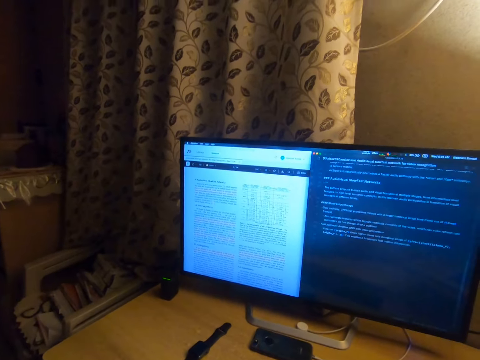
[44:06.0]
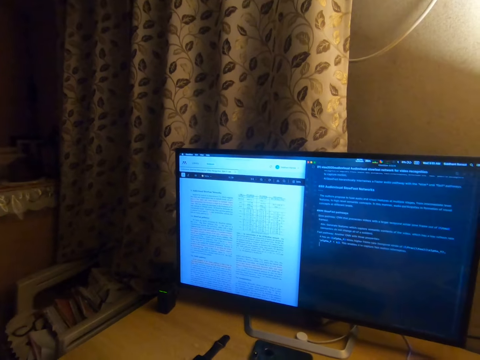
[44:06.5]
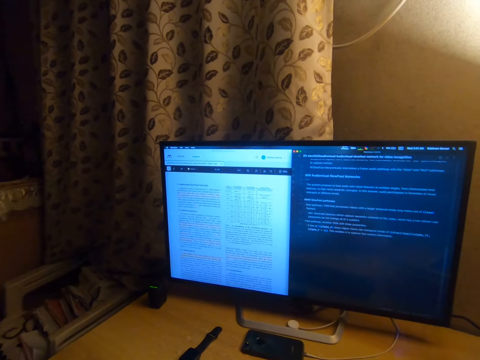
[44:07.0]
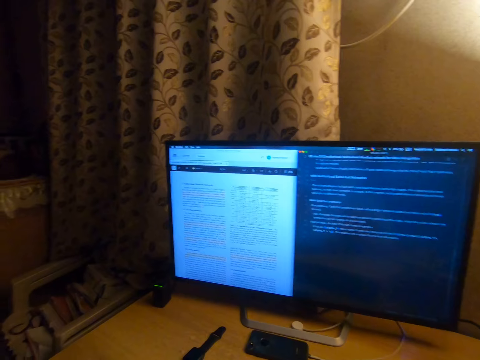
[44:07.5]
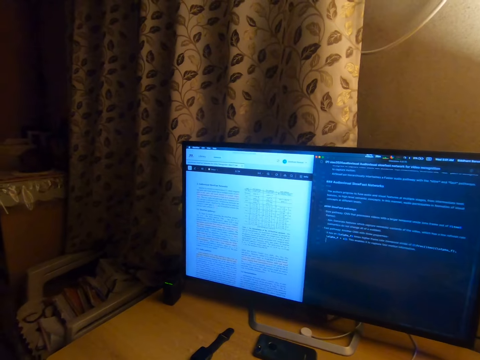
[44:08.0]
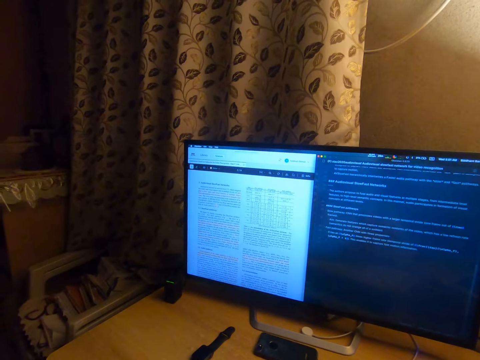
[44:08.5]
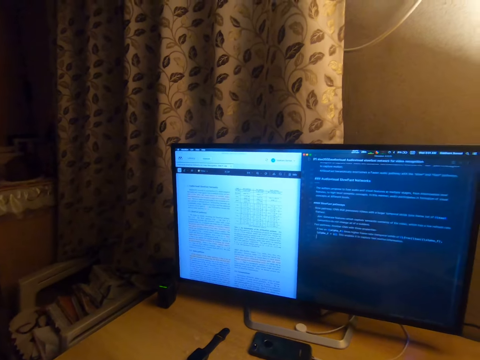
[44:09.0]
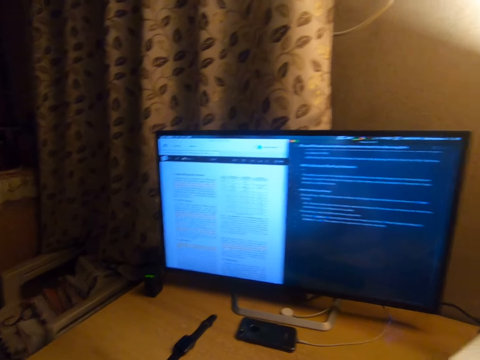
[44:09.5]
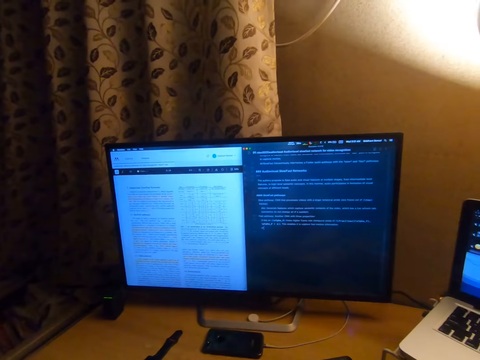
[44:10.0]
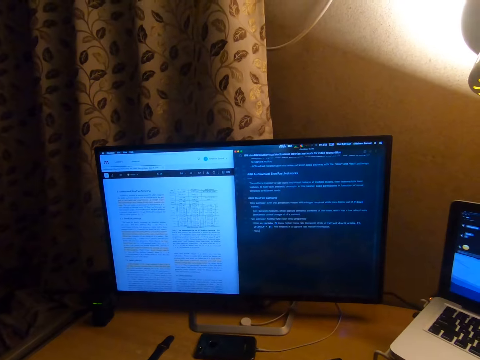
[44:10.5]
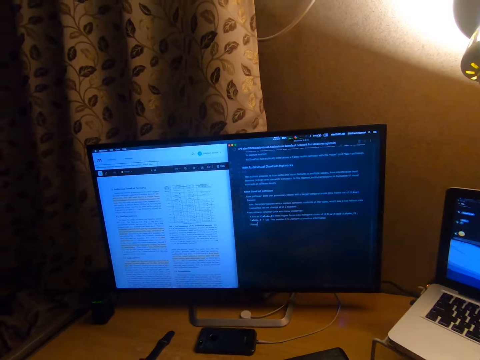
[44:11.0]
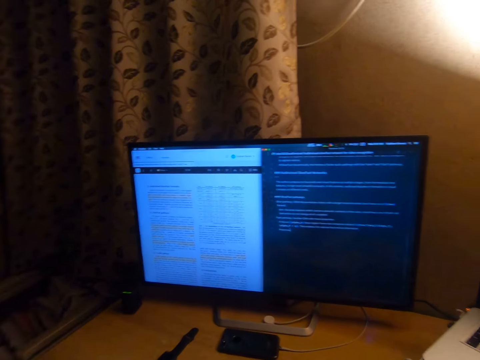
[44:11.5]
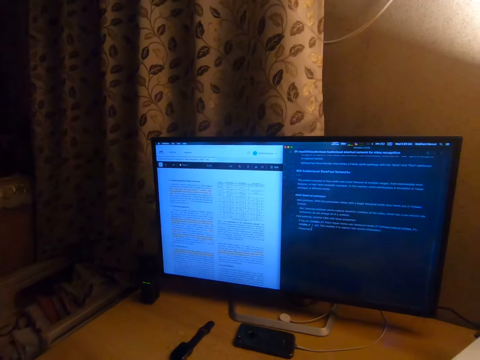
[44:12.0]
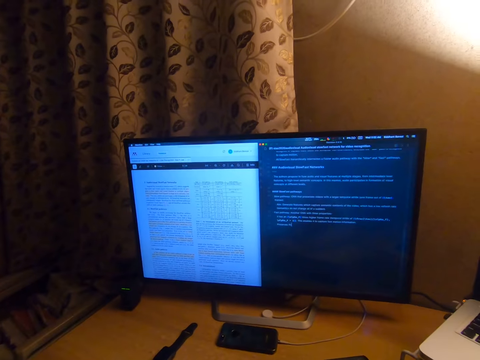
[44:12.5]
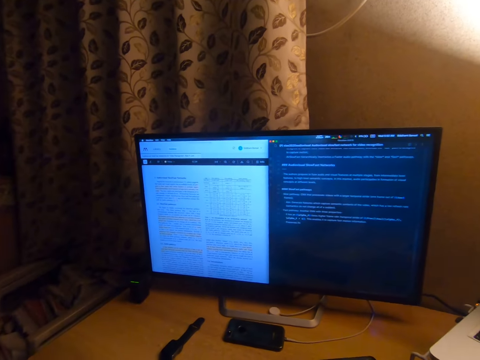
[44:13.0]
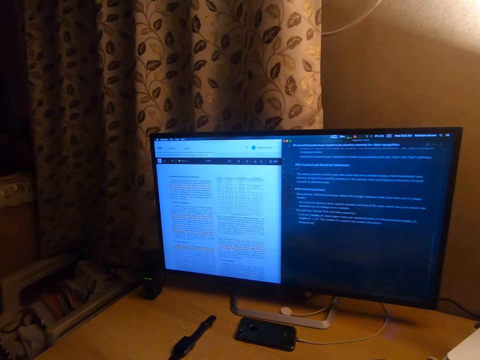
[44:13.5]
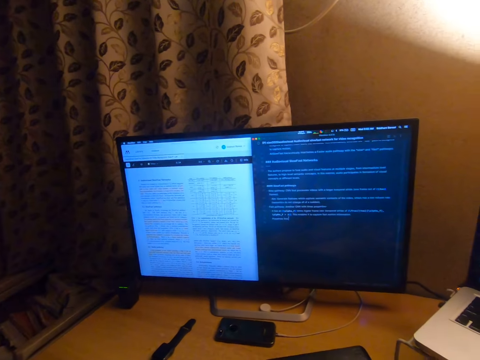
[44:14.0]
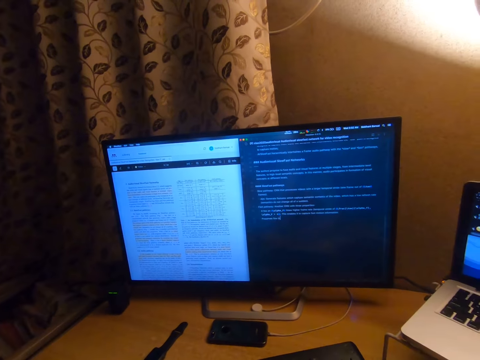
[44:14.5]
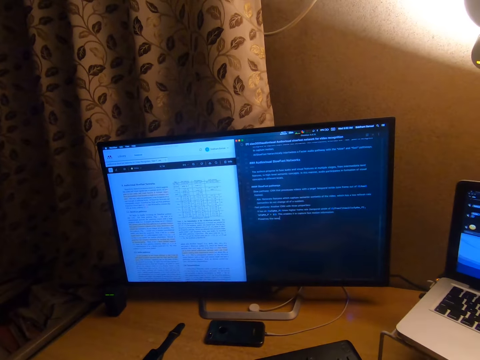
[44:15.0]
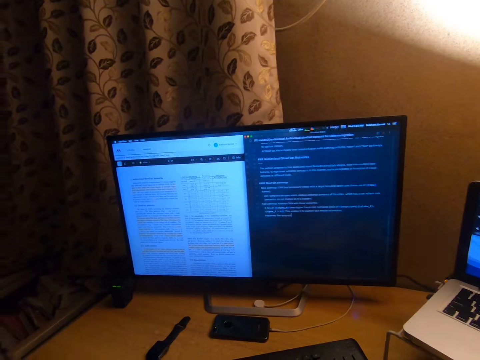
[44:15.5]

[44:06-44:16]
The camera wearer types on the keyboard.

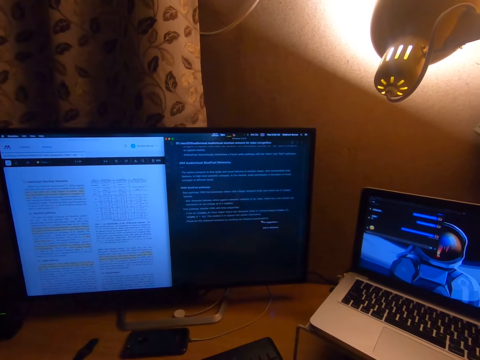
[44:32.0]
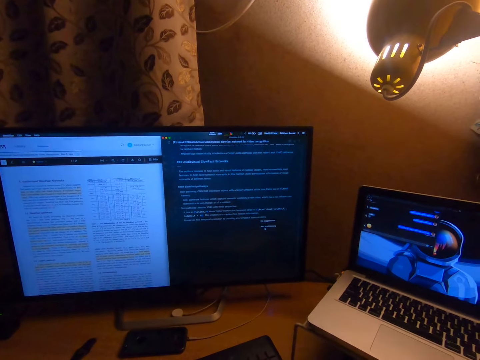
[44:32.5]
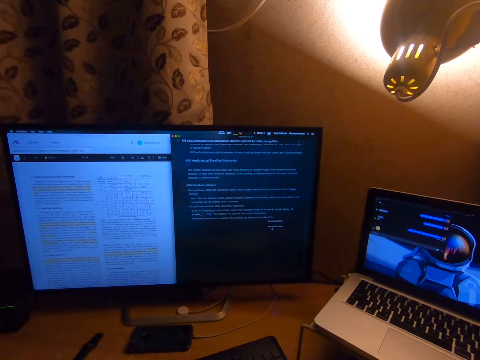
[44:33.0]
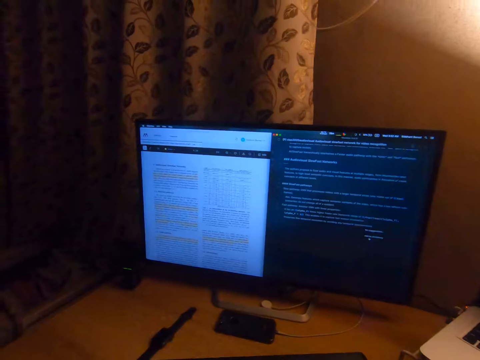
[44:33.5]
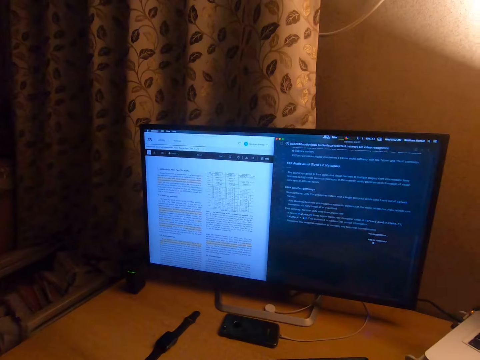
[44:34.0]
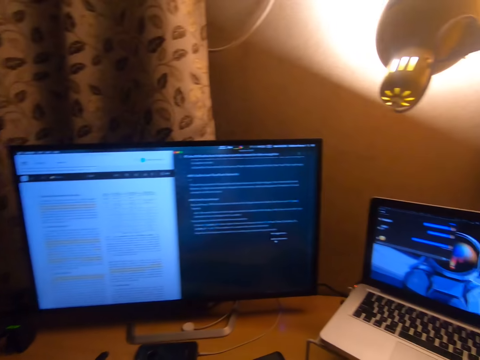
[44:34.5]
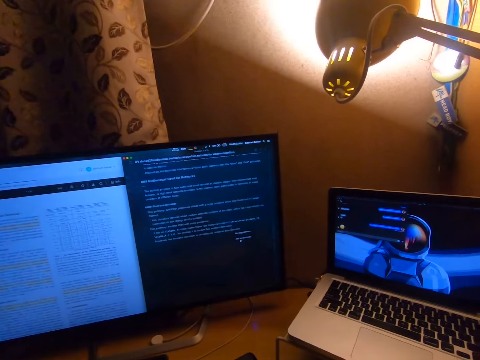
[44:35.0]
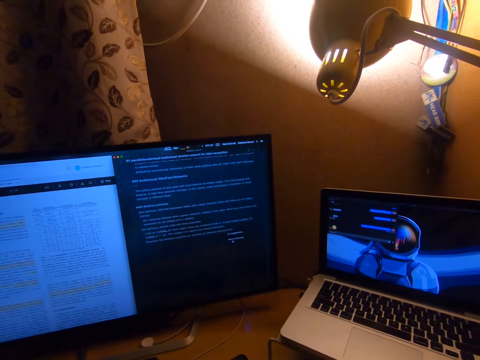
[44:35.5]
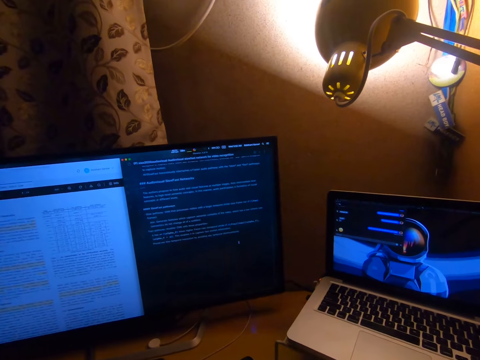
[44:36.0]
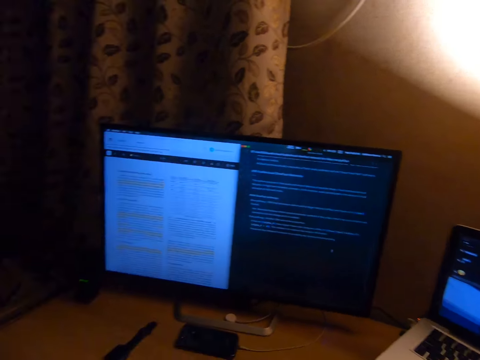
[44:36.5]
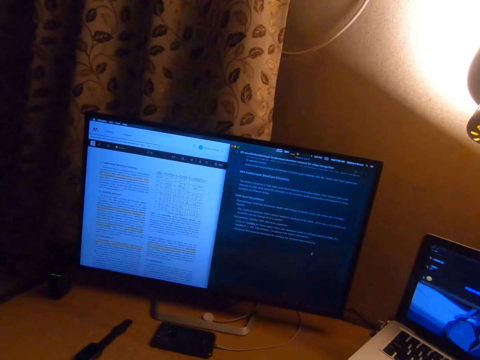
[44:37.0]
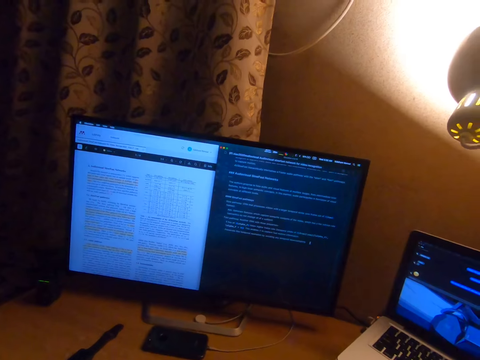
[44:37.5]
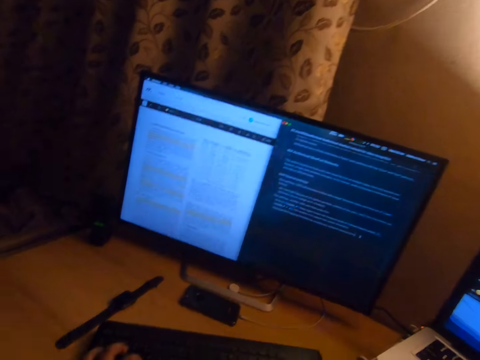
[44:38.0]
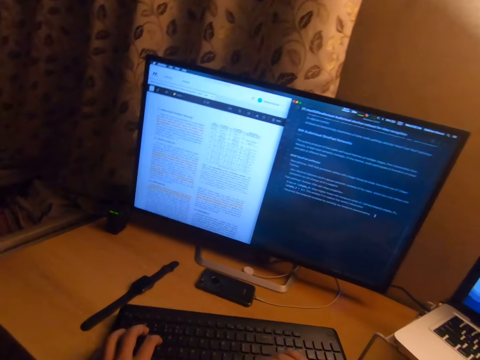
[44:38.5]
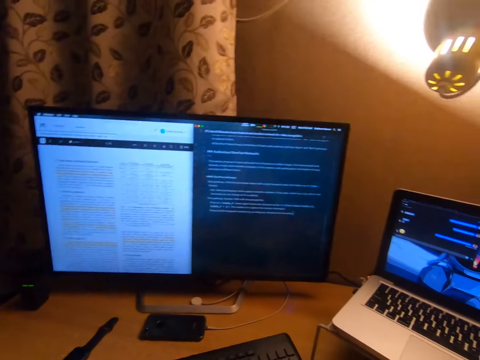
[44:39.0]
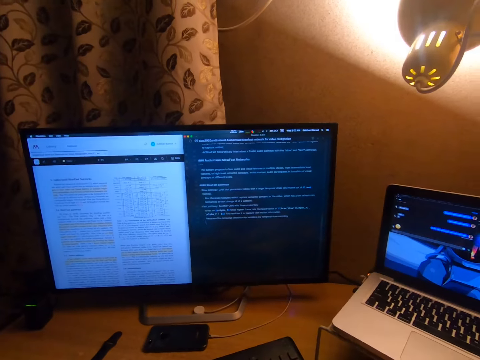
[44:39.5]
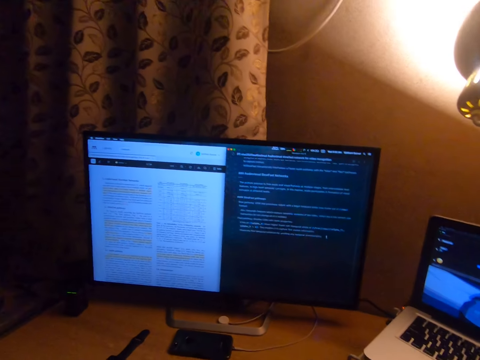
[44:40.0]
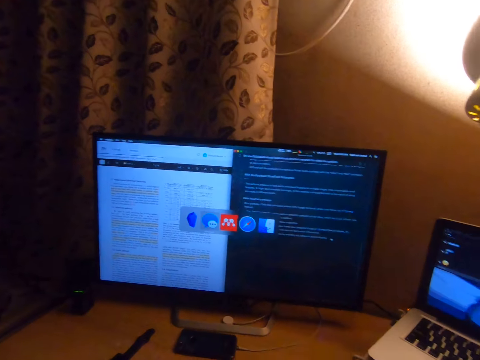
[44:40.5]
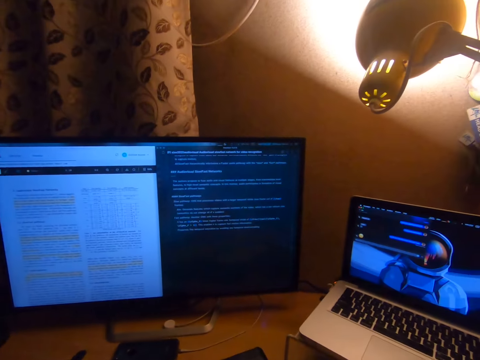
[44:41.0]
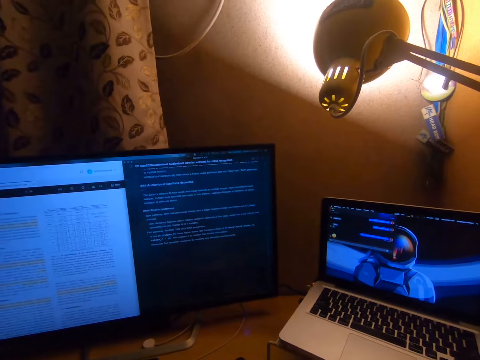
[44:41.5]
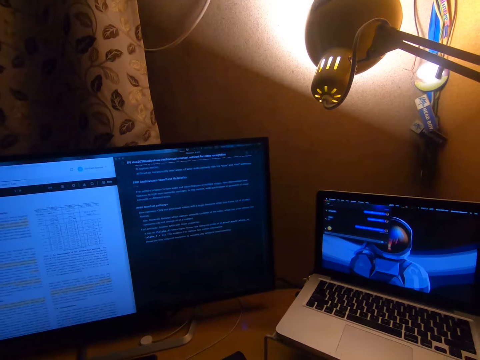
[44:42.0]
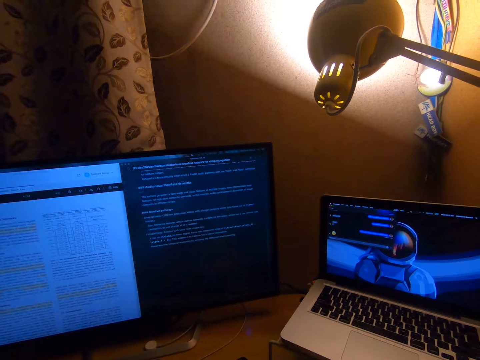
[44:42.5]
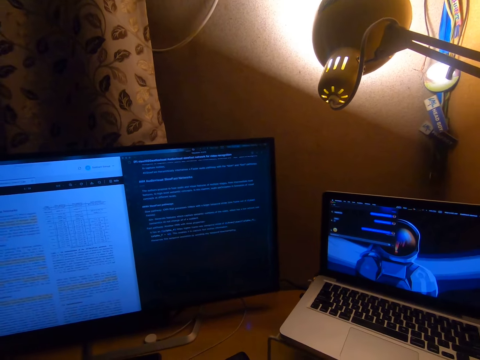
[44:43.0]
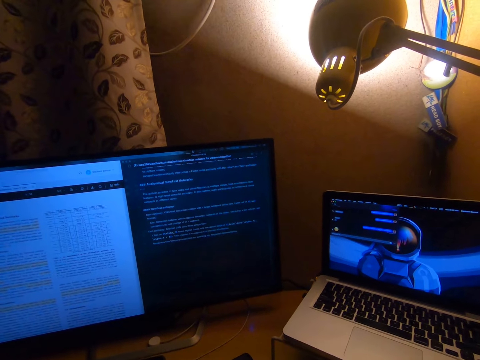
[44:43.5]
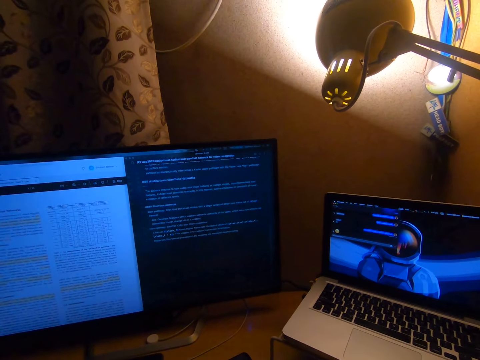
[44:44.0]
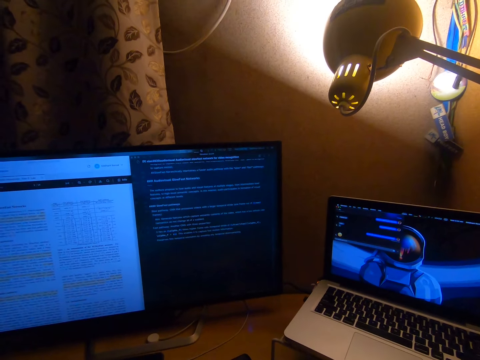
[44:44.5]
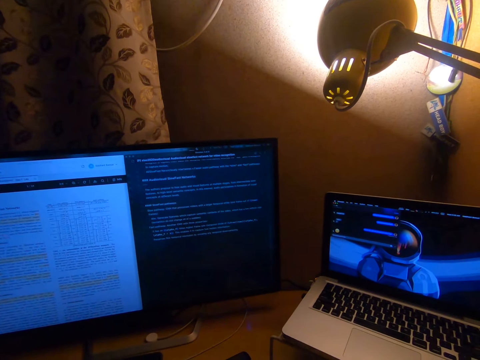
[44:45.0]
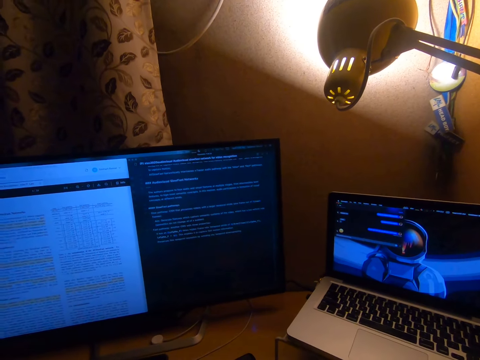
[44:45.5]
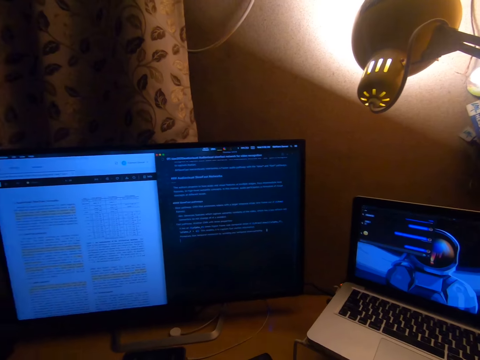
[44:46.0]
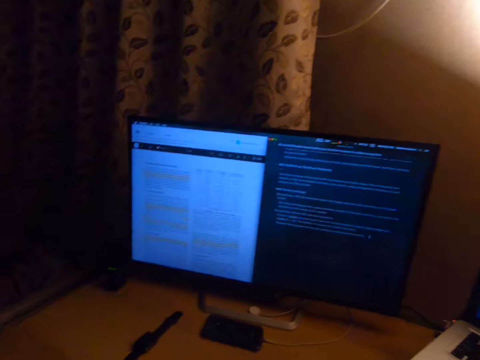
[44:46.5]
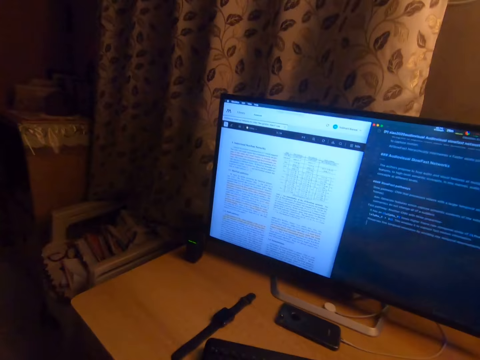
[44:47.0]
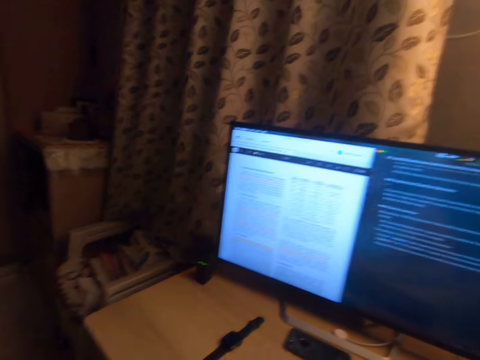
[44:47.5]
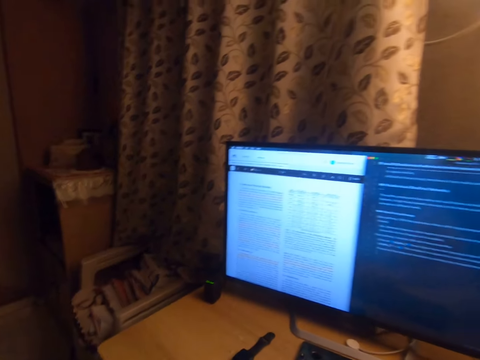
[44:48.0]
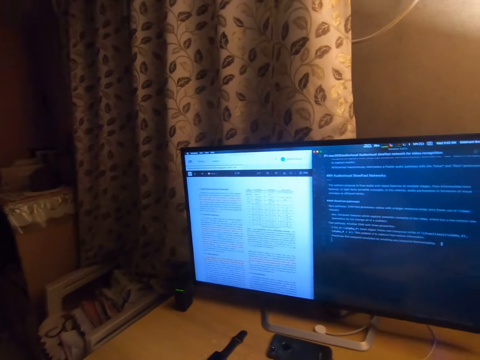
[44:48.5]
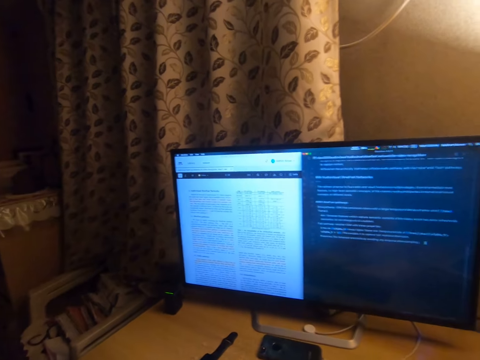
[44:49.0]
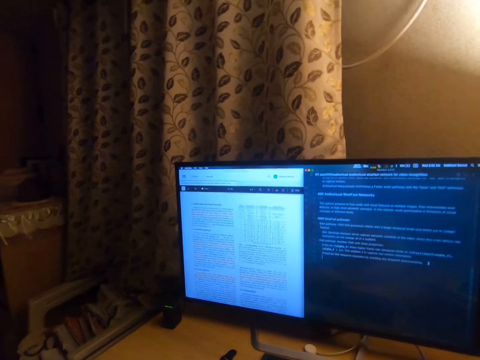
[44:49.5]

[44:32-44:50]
The camera wearer looks at the computer.
